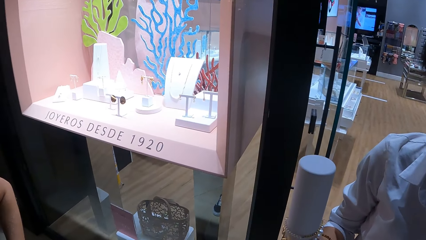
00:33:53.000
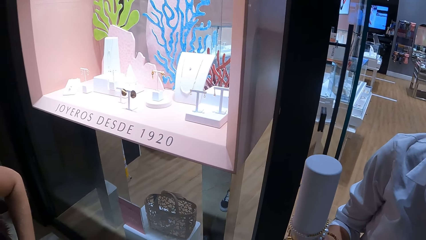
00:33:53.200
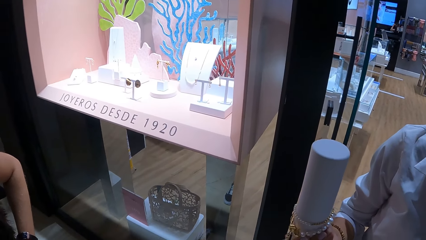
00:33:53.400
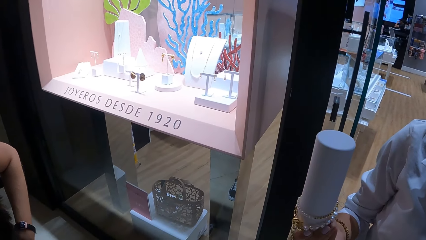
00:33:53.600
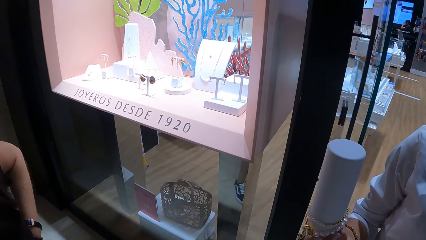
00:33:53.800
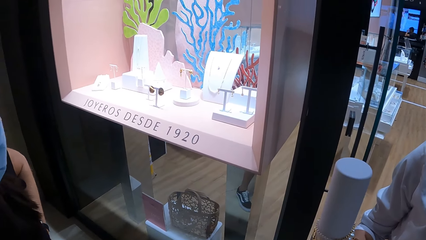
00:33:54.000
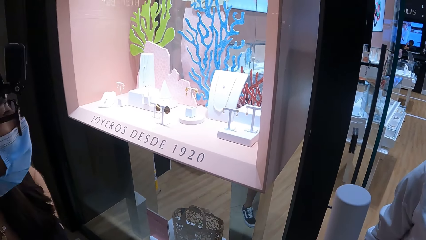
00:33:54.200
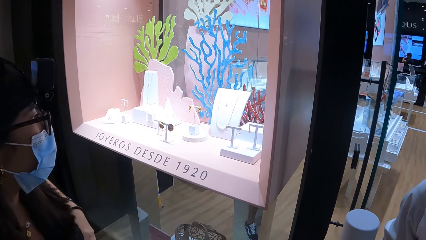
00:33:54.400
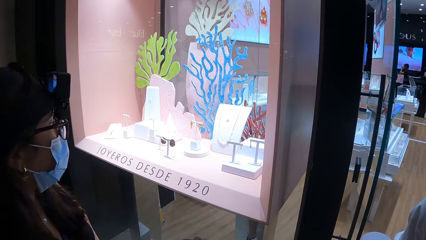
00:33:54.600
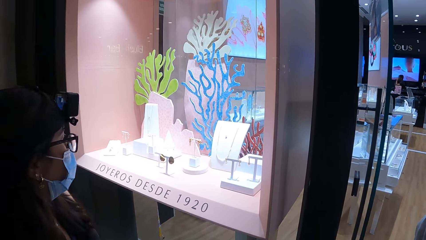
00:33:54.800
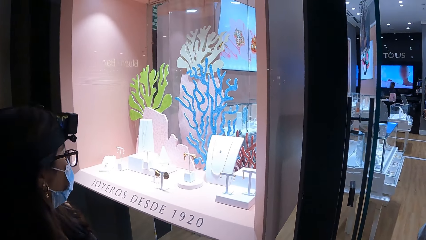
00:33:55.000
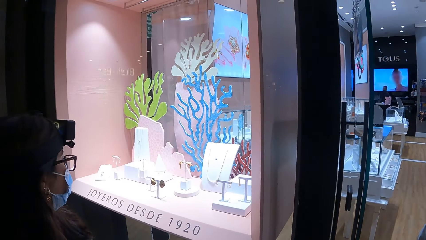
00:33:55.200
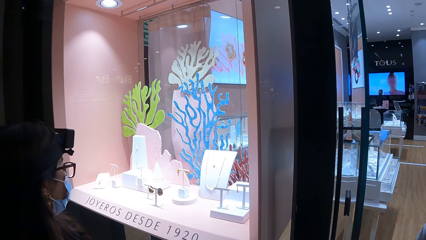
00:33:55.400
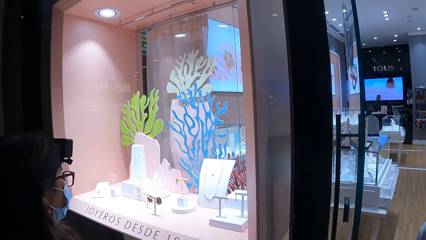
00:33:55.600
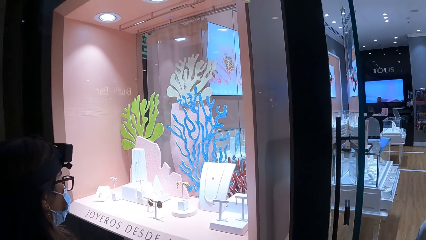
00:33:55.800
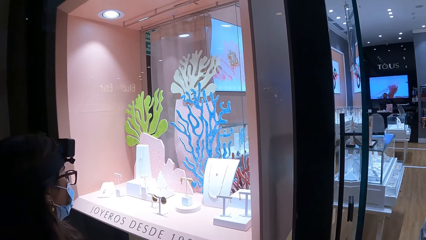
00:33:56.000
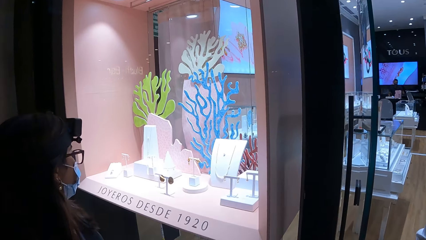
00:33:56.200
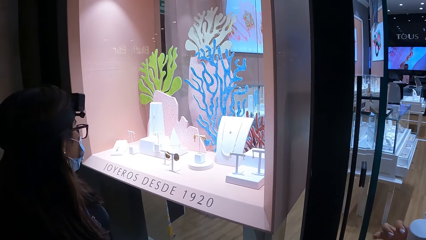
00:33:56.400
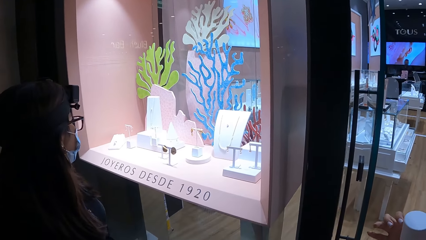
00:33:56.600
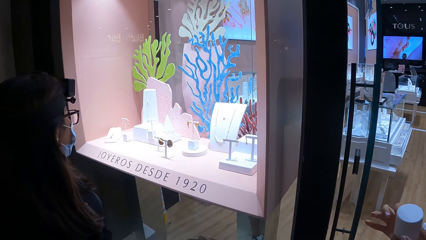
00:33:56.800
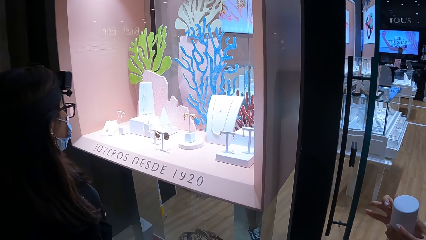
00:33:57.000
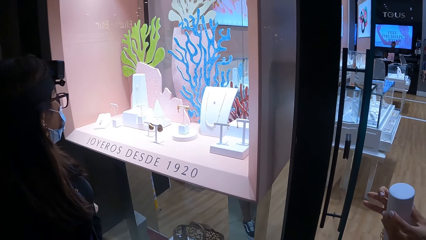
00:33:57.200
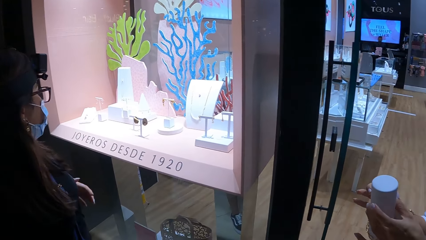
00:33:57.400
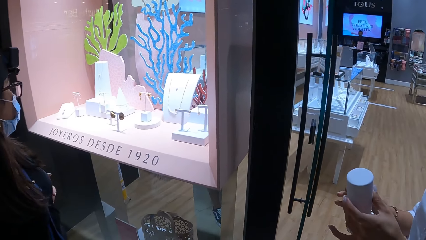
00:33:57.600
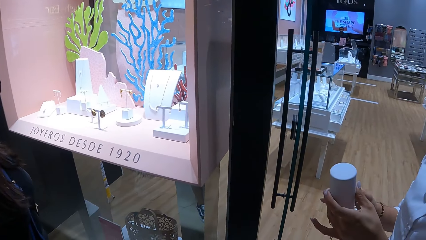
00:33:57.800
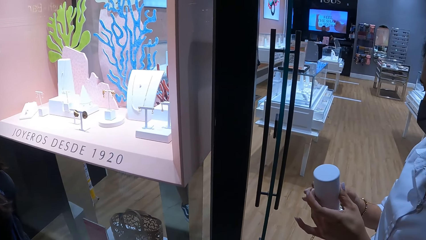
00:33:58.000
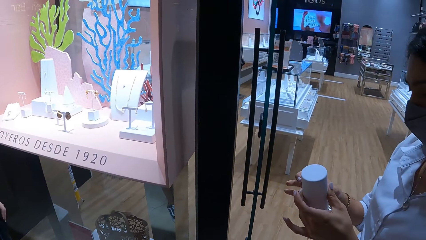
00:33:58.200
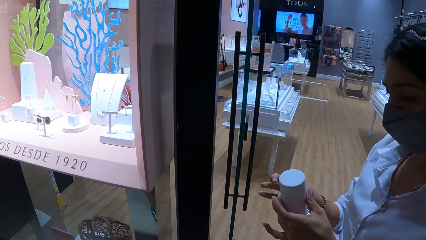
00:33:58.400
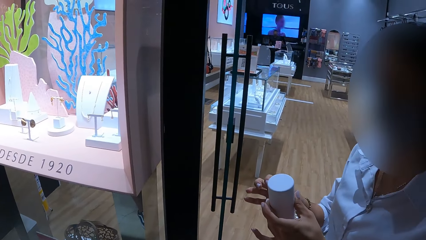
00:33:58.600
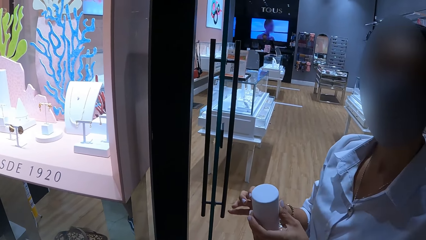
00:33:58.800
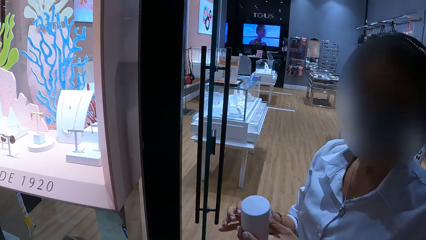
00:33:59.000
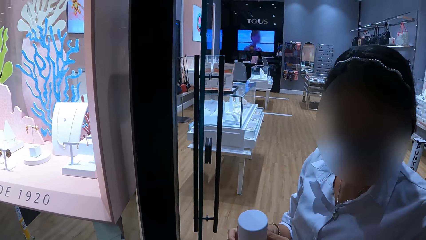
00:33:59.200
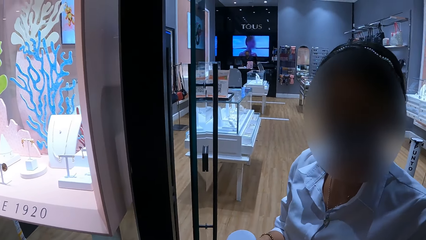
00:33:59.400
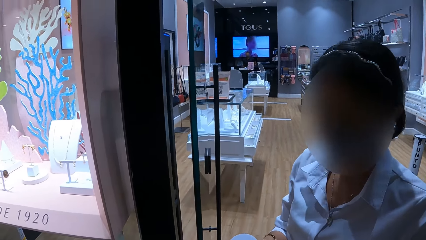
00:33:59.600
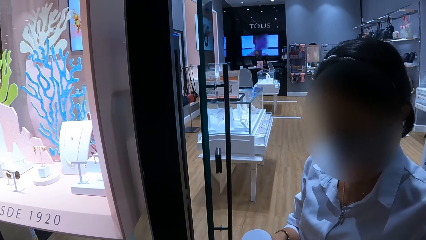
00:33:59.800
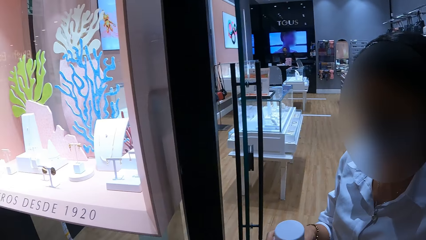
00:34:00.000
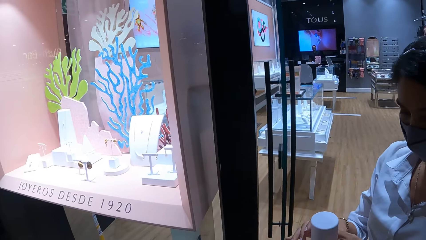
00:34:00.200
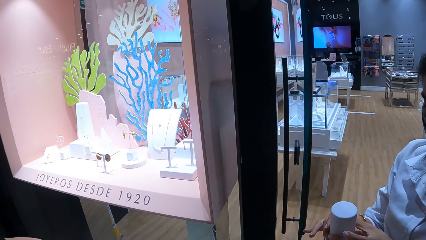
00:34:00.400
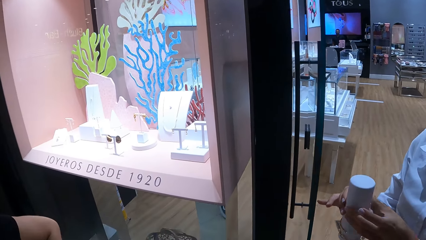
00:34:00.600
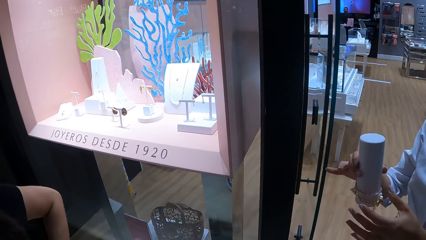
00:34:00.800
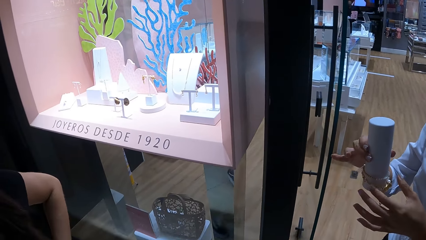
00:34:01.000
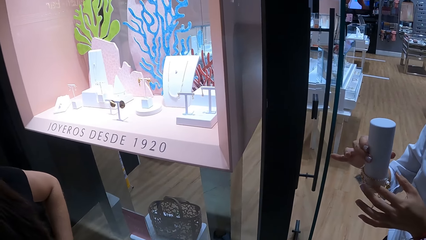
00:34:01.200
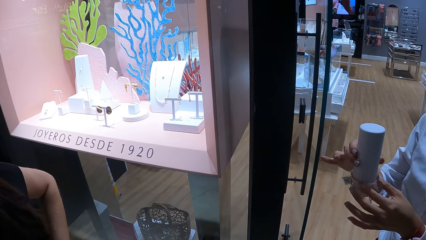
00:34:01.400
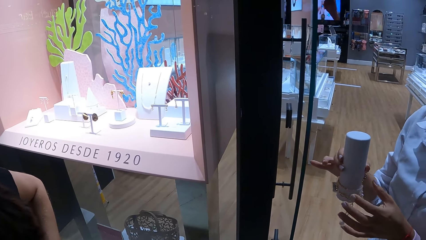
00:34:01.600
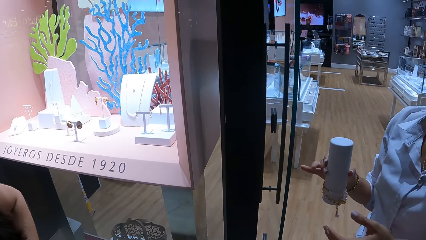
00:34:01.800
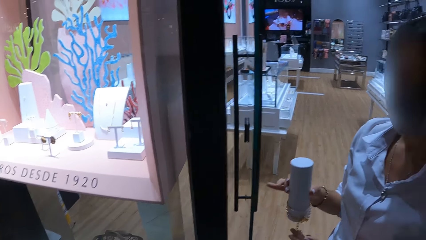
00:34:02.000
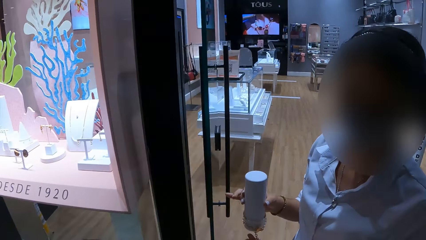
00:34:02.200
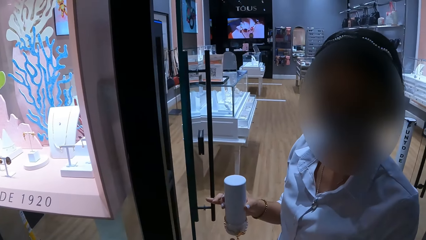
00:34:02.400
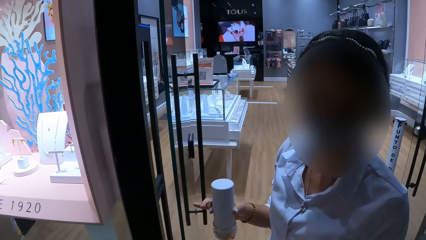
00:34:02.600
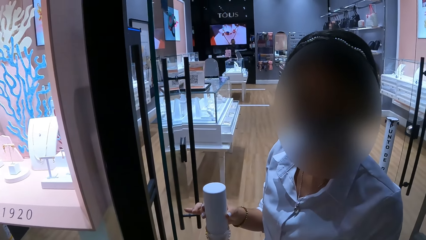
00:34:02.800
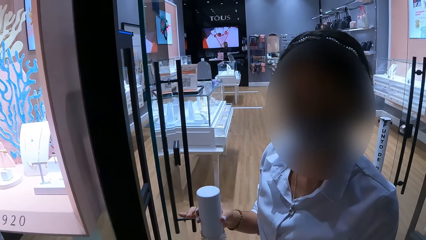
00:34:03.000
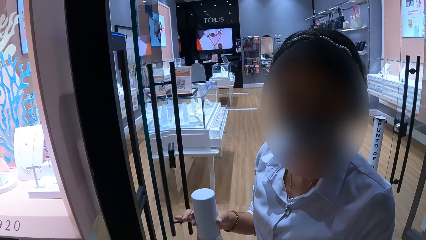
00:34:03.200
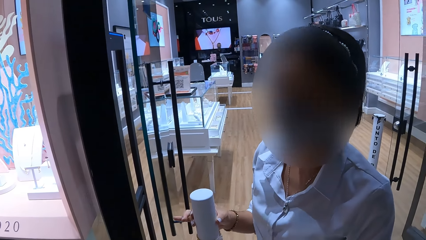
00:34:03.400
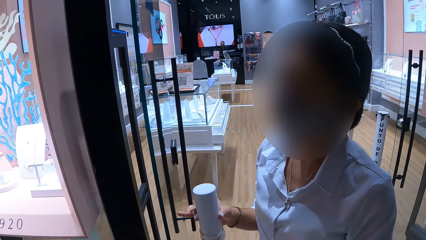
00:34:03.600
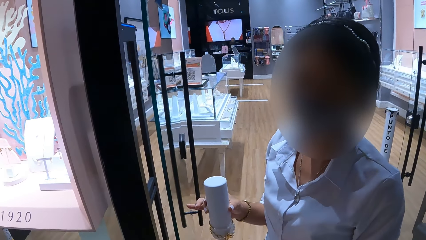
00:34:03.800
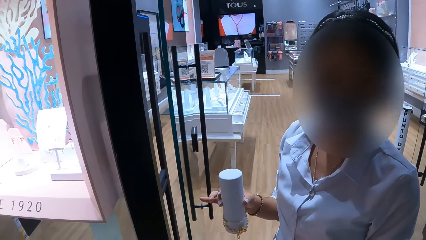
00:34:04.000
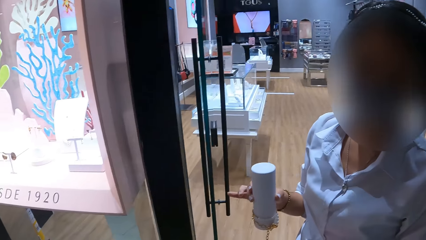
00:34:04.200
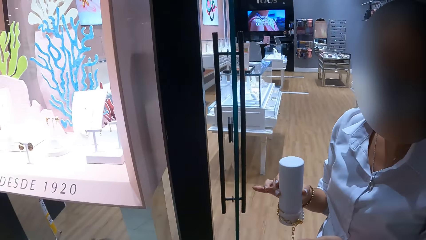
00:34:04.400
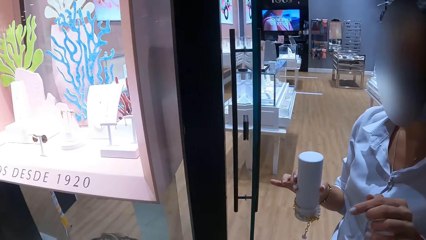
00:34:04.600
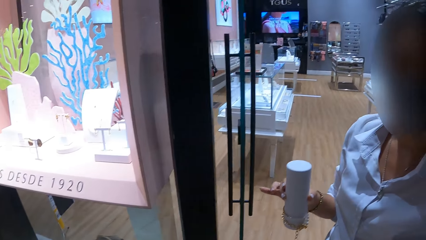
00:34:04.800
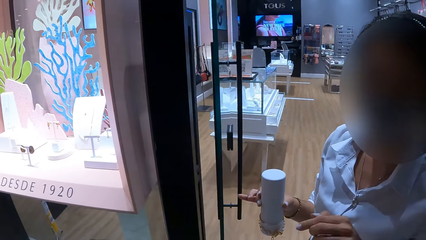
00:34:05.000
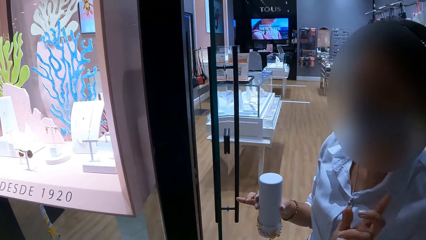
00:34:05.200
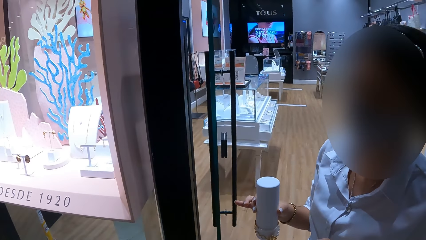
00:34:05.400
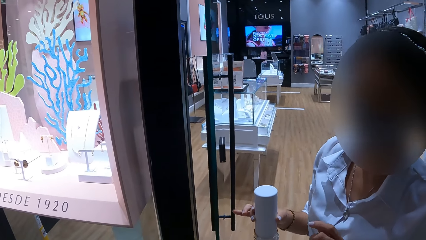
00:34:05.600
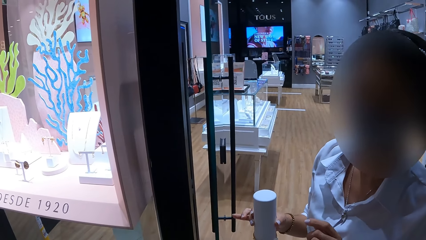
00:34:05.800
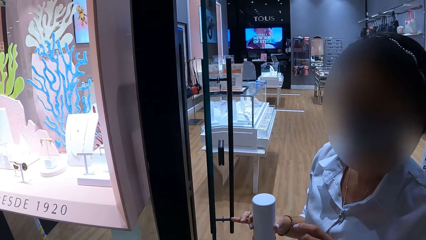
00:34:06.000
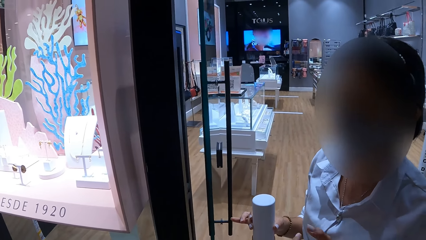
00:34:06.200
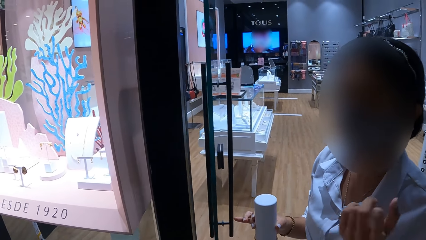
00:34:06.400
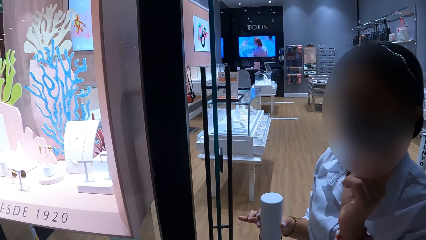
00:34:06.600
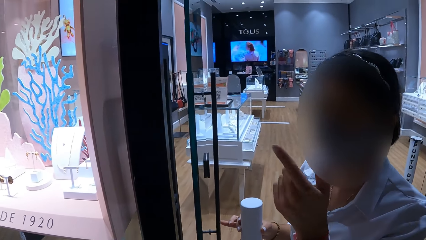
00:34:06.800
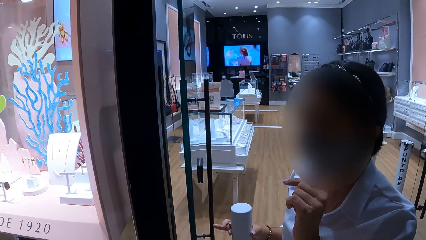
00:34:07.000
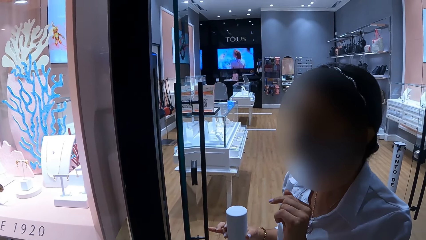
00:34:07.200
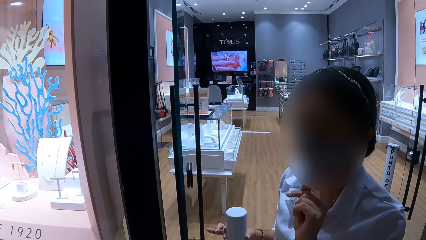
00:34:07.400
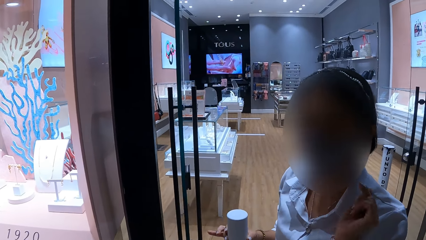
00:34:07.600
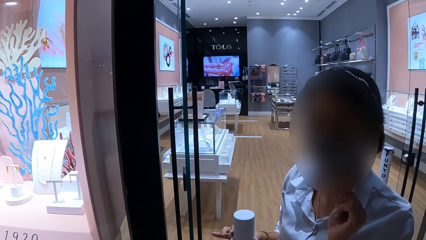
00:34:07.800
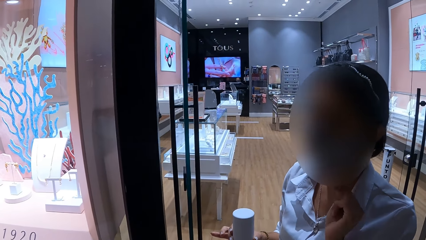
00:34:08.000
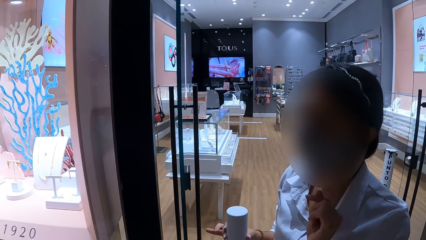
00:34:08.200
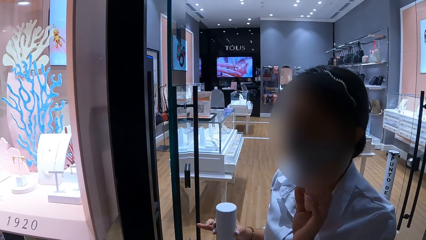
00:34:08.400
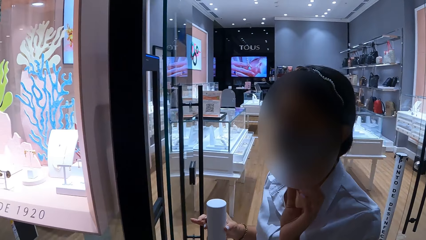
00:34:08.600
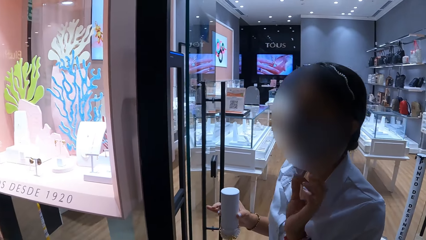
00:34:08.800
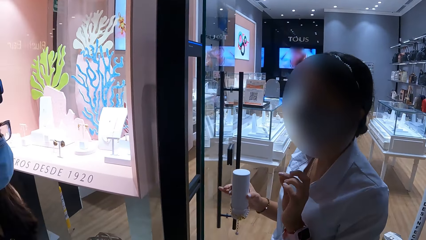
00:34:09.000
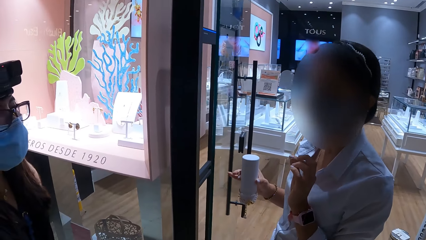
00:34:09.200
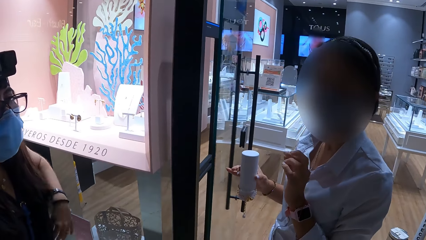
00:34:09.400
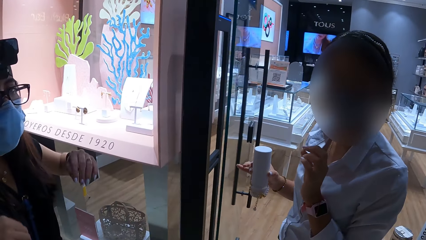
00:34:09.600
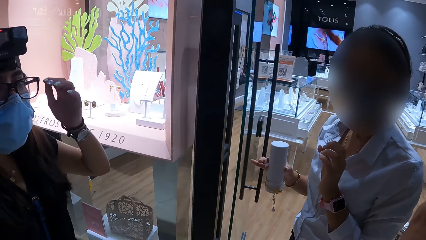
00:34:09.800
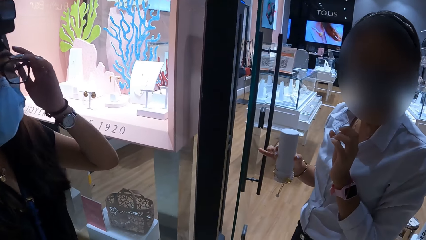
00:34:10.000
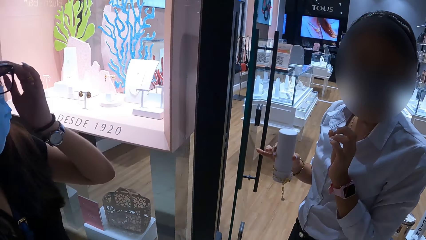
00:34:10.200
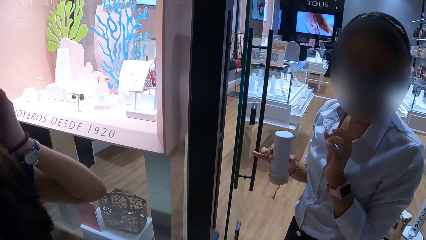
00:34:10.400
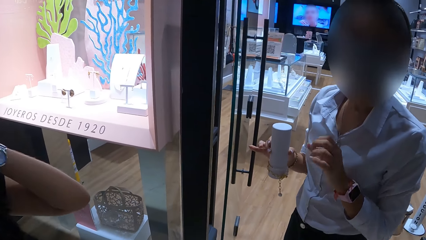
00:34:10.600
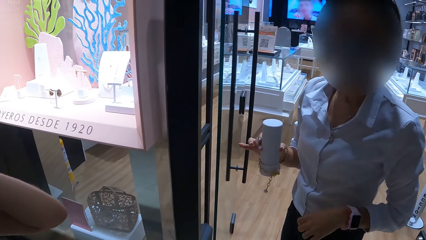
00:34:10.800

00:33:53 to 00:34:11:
A man stares at the chains.
